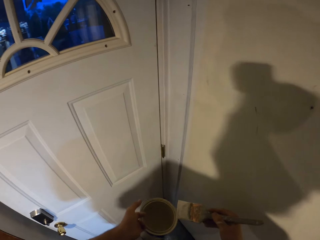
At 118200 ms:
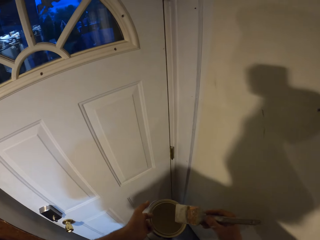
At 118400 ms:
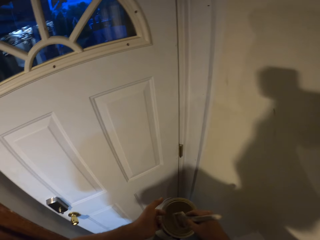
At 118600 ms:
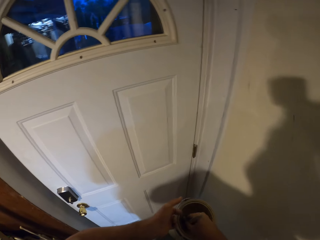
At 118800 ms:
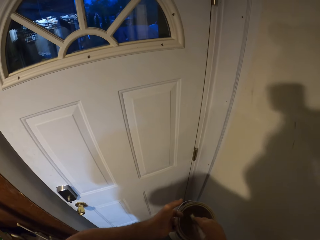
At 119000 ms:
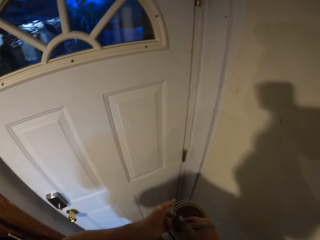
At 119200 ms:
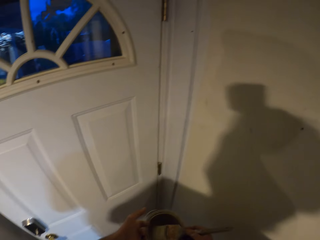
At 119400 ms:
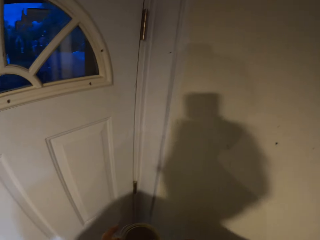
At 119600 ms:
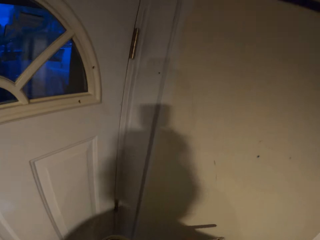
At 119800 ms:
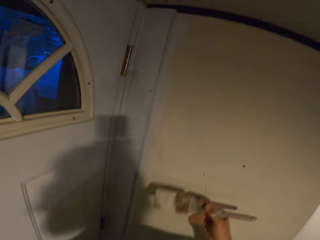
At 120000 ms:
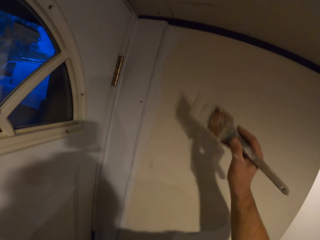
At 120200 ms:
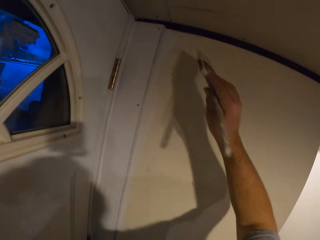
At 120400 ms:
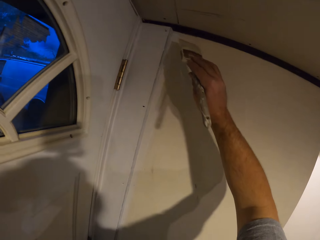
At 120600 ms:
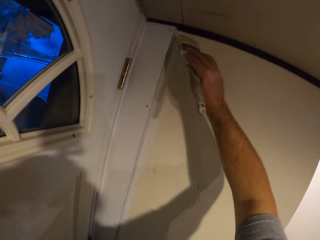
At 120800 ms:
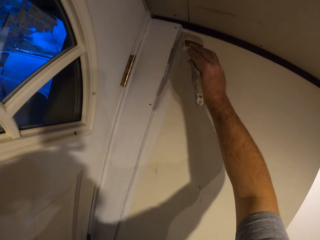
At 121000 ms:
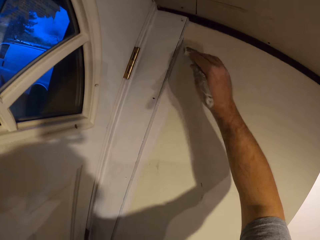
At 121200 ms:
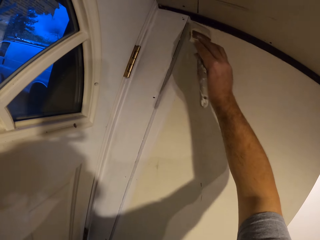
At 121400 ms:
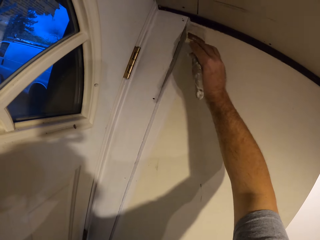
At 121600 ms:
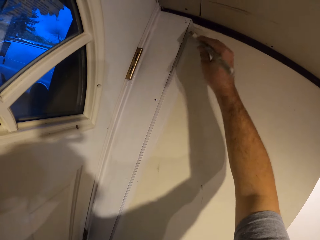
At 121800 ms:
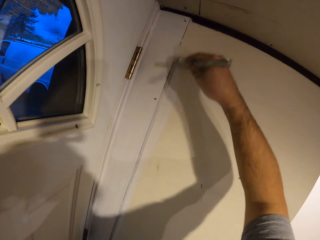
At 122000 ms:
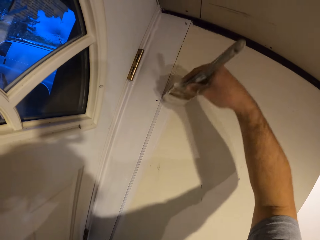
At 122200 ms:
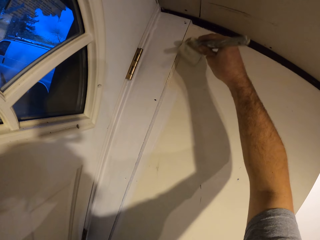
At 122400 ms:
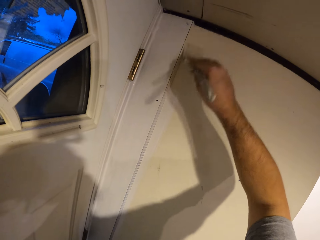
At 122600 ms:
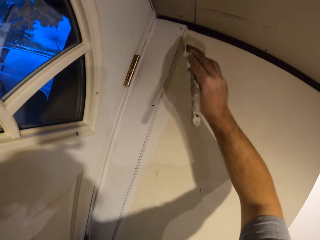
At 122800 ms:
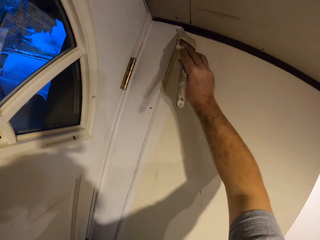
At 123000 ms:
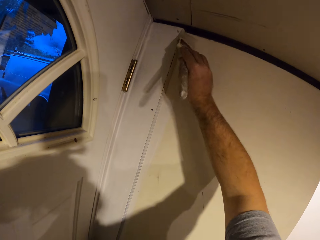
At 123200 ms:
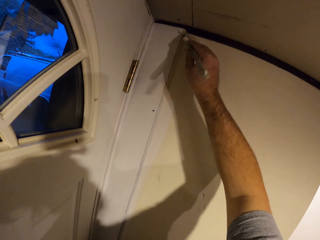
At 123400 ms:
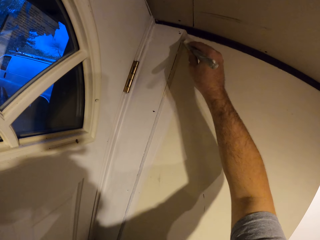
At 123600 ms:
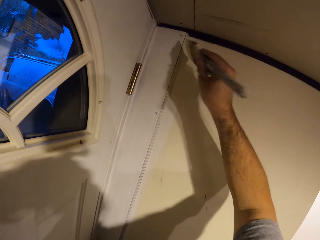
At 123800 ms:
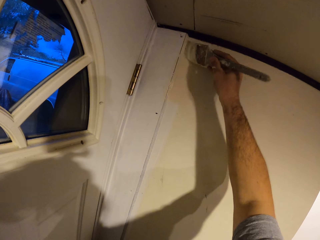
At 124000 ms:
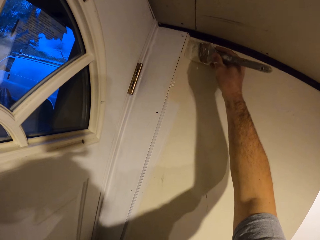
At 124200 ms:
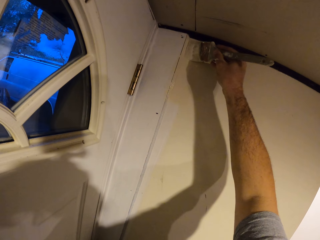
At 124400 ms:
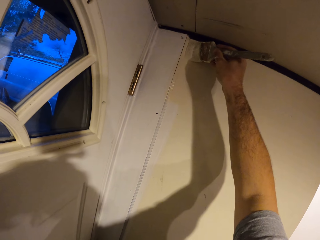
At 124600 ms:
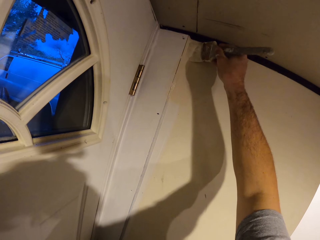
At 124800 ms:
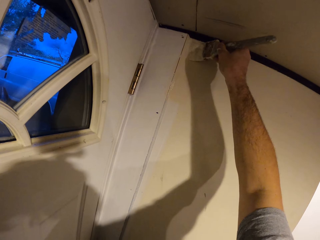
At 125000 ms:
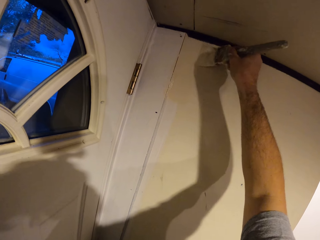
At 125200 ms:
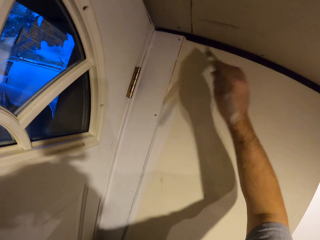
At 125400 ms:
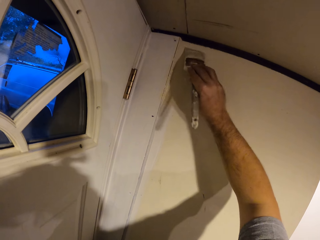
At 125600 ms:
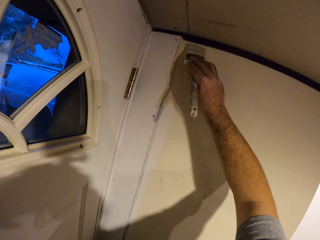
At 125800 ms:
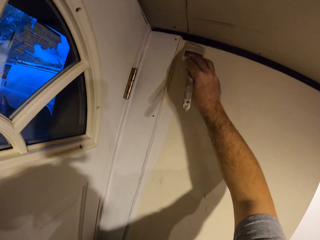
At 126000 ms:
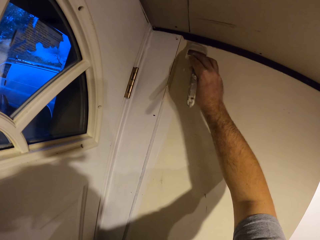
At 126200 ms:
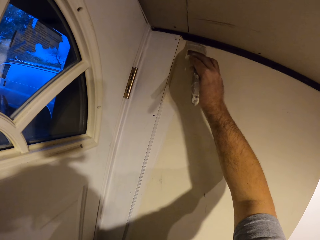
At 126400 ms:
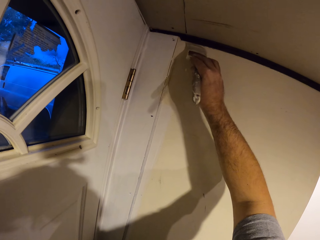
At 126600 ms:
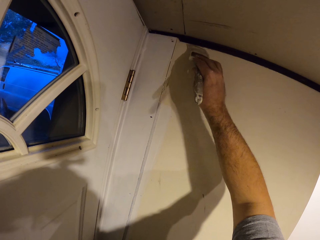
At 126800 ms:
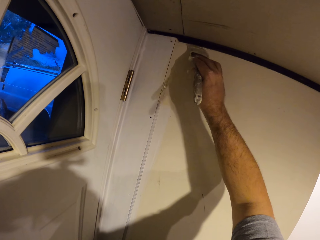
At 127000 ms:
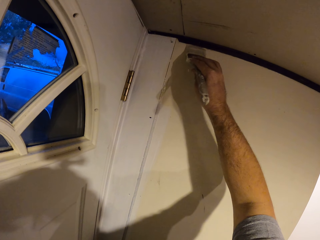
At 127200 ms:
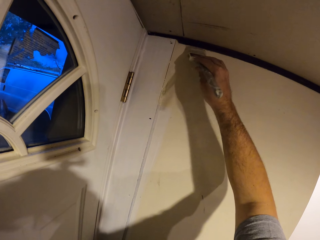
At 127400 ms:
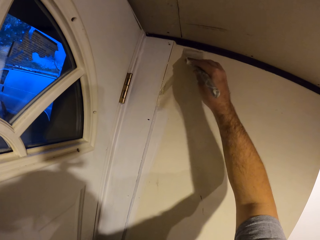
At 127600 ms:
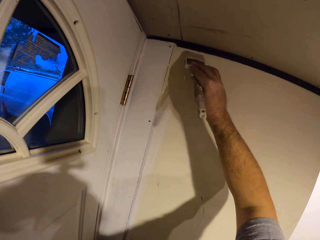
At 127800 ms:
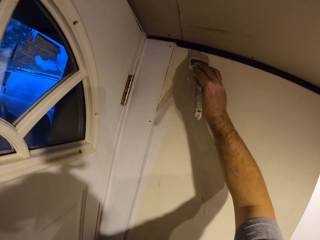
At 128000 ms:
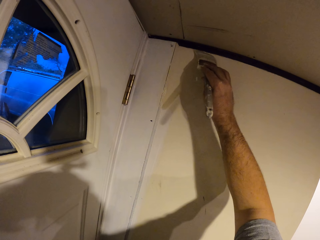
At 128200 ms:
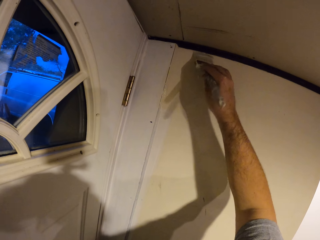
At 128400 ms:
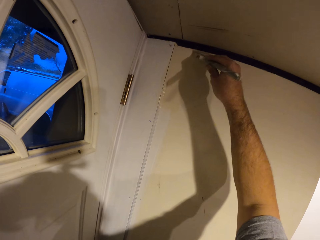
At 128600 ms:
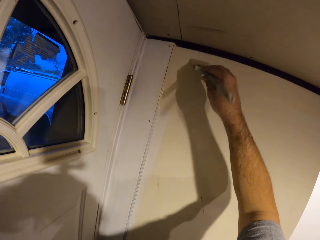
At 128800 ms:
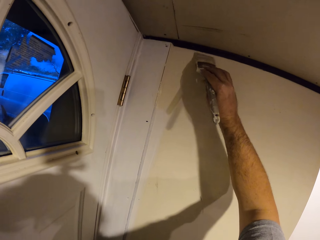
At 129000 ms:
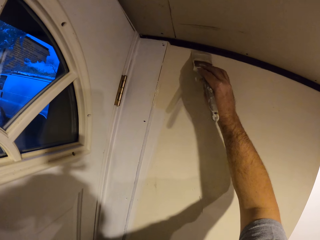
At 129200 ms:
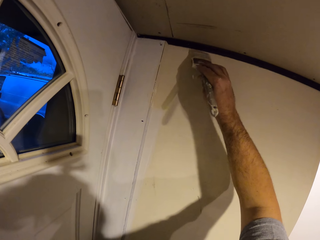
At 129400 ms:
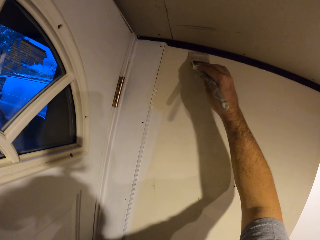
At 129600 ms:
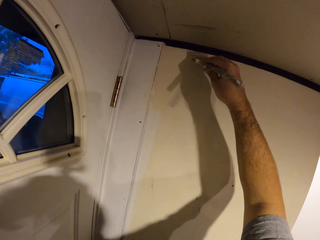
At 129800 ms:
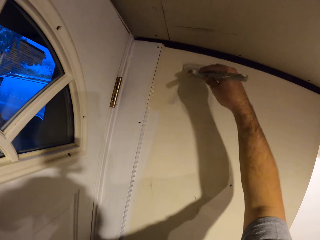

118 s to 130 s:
The camera wearer dips the paint brush into the paint container. They paint the door frame or wall with the paint brush.

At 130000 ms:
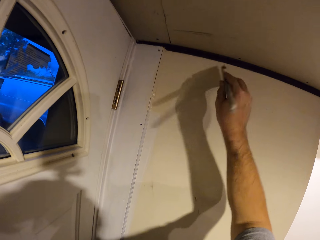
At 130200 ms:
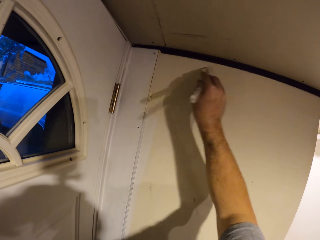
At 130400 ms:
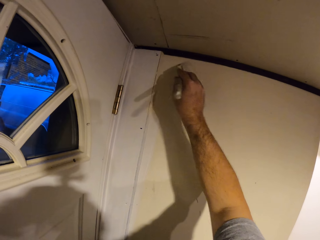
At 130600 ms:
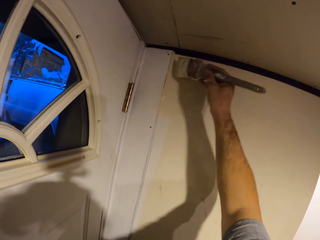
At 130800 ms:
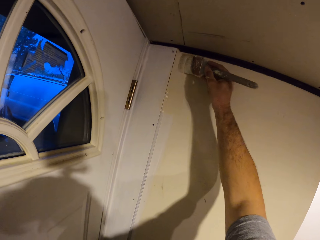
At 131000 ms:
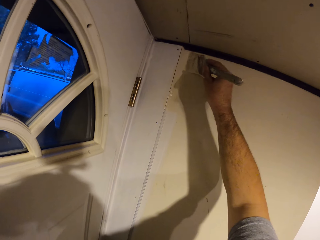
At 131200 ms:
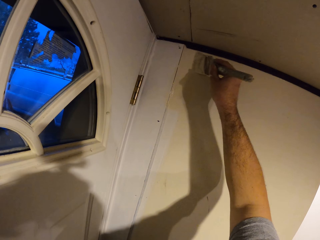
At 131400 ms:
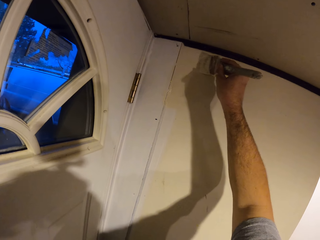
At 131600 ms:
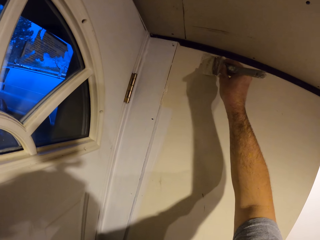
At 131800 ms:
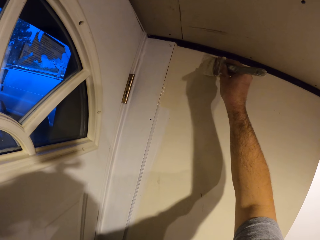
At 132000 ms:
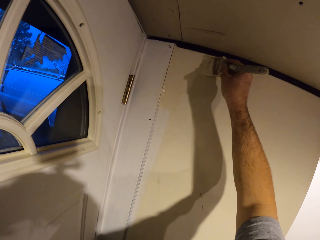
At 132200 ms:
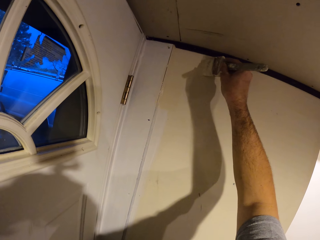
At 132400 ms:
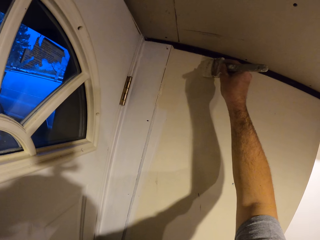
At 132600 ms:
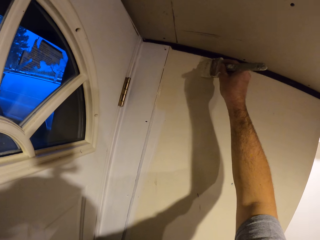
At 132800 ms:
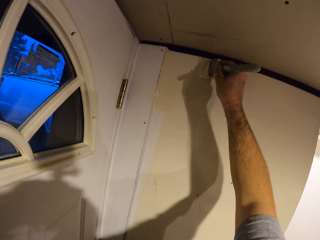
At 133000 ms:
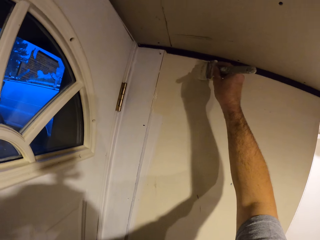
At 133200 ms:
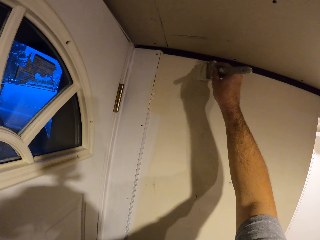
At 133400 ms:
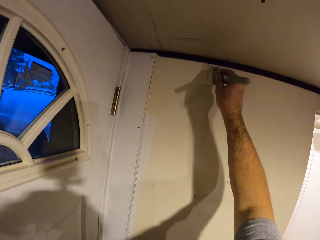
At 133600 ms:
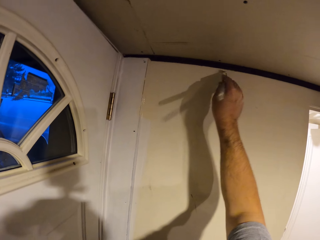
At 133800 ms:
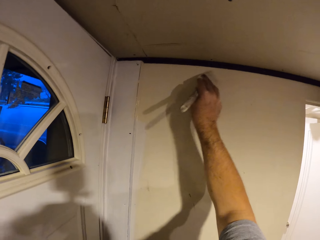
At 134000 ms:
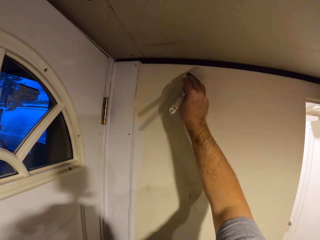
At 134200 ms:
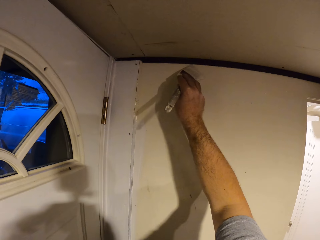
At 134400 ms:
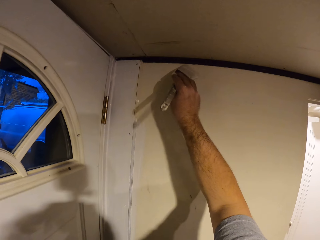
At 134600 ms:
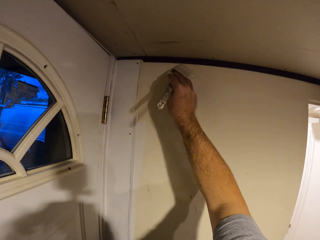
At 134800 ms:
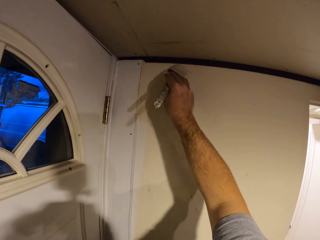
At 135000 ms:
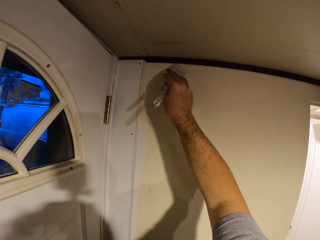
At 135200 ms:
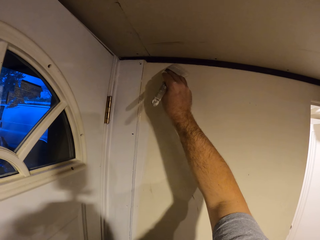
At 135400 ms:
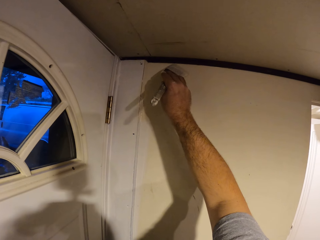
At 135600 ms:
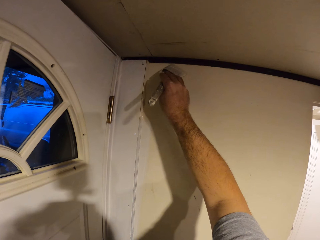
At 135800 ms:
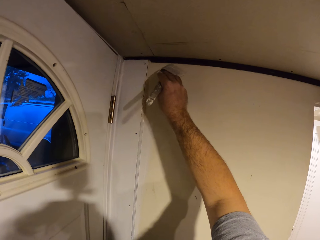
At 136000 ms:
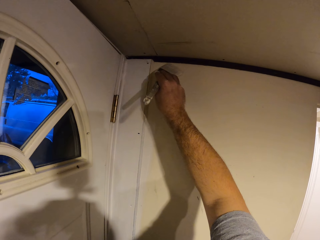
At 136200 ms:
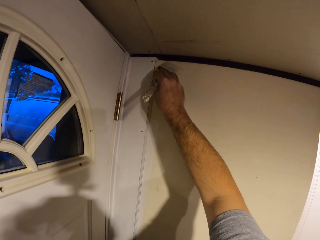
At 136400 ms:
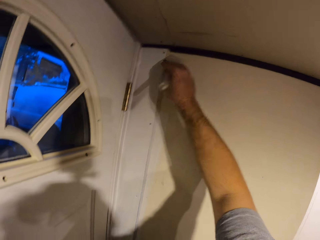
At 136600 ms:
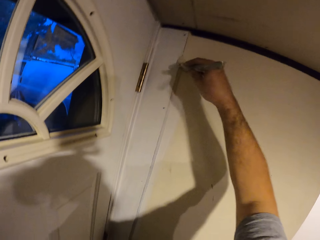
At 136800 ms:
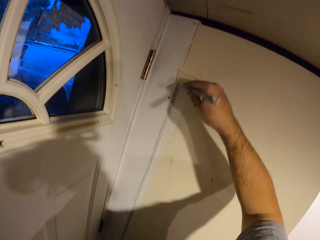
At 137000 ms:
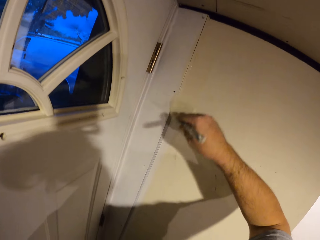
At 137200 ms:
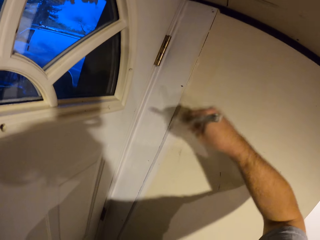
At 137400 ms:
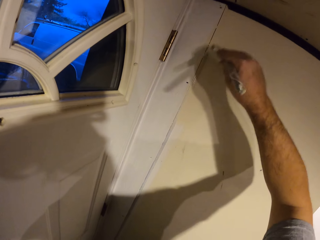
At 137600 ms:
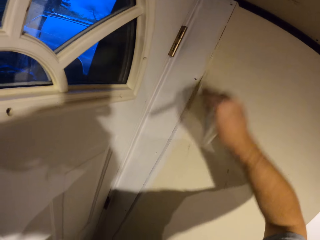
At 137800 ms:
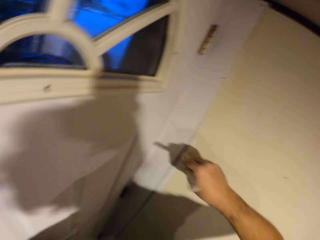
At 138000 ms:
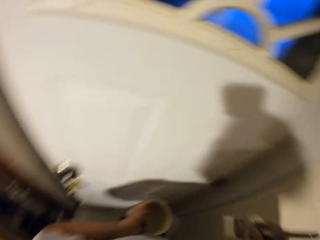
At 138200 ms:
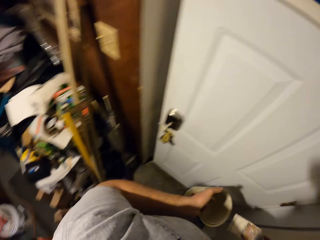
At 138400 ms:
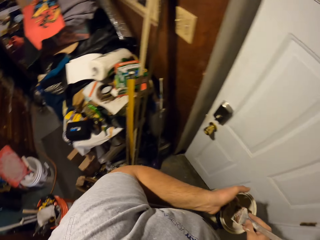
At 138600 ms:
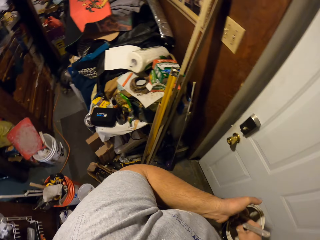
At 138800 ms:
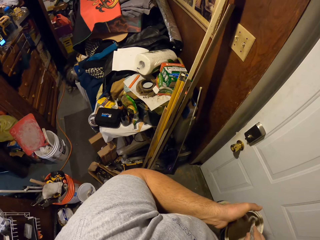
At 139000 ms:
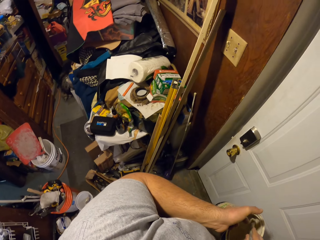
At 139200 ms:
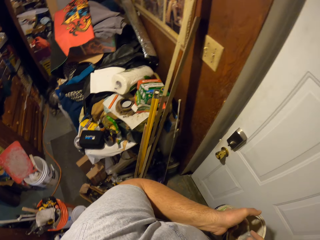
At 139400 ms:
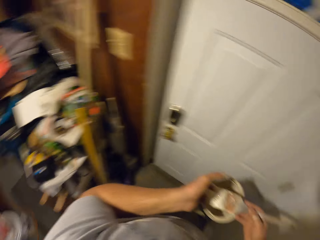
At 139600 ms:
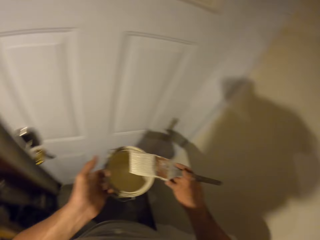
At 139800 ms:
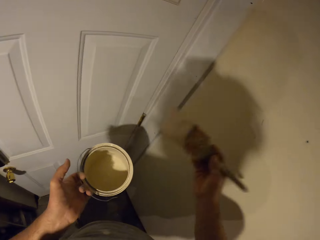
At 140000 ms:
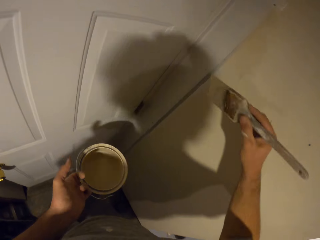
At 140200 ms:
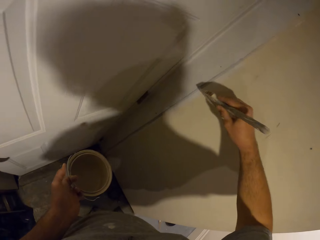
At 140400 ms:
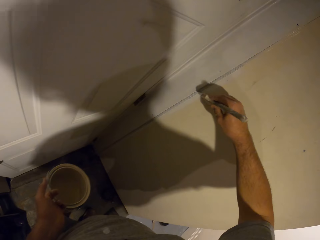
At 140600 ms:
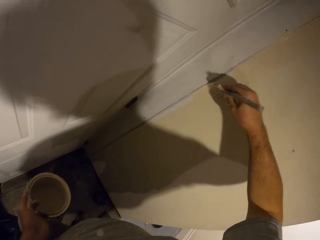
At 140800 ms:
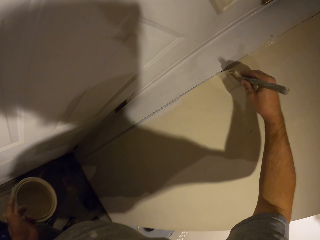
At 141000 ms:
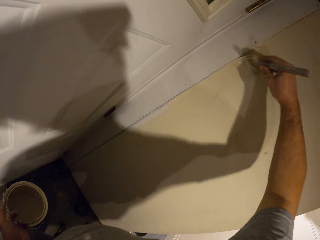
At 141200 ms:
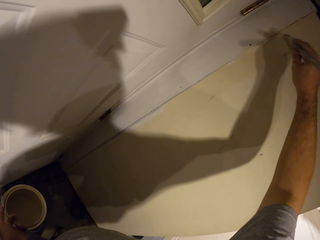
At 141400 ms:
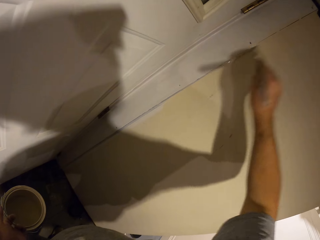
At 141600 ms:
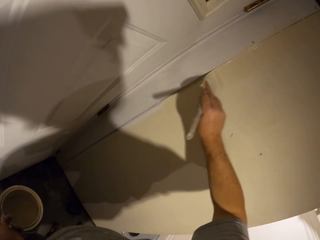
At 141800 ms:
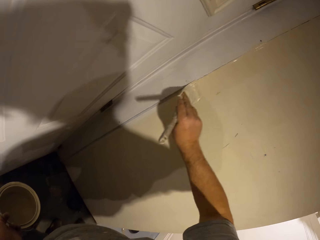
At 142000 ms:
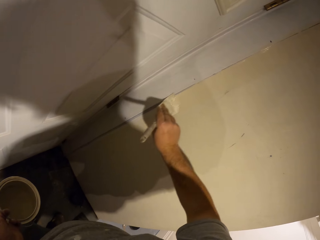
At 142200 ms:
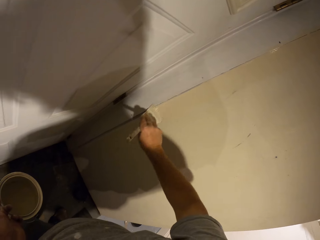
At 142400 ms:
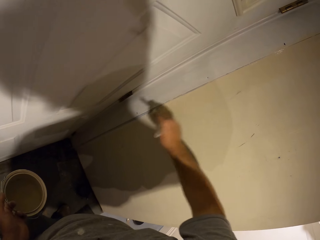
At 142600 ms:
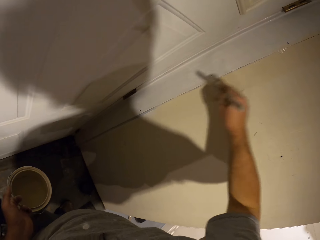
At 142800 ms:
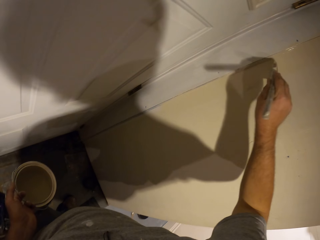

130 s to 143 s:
The camera wearer dips the paint brush into the paint container. They remove the brush from the container. They paint the door frame or wall with the paint brush.
